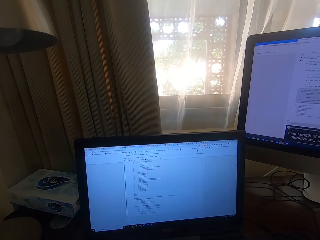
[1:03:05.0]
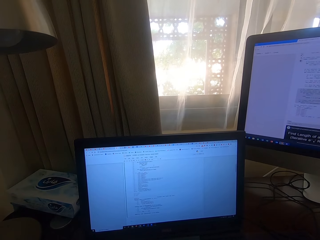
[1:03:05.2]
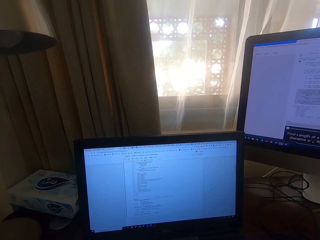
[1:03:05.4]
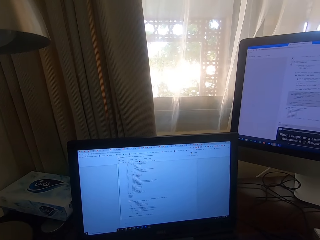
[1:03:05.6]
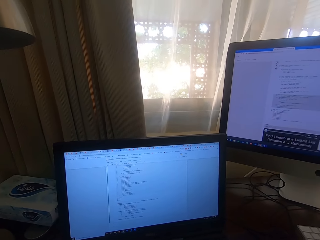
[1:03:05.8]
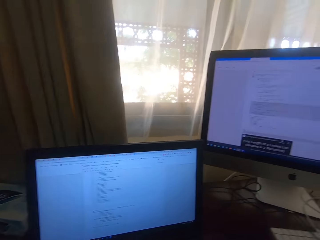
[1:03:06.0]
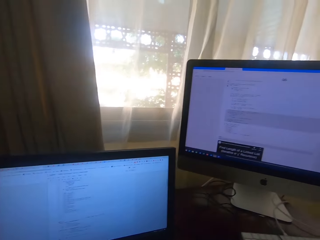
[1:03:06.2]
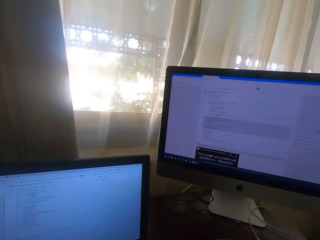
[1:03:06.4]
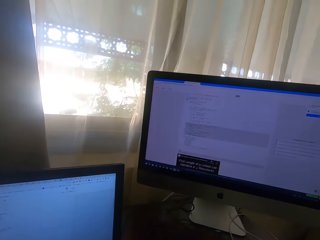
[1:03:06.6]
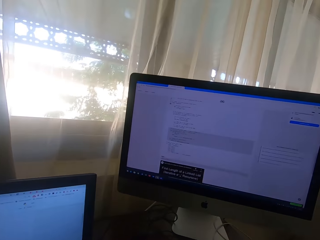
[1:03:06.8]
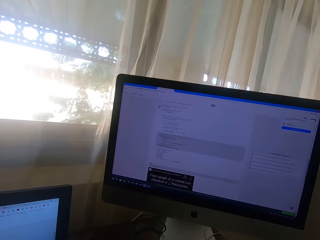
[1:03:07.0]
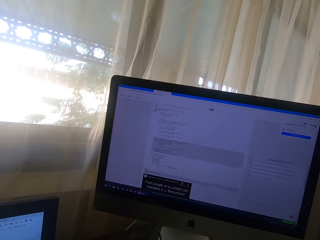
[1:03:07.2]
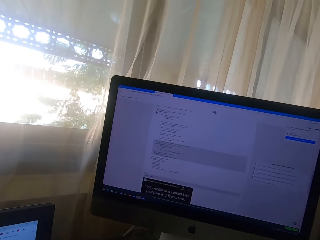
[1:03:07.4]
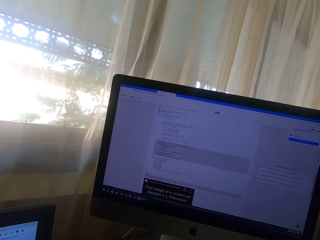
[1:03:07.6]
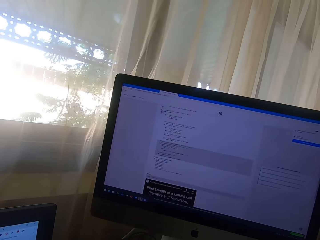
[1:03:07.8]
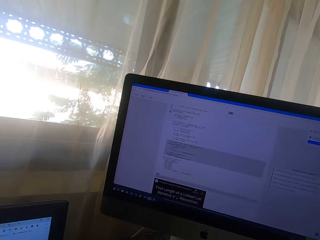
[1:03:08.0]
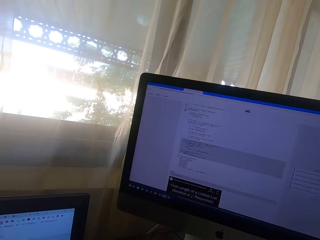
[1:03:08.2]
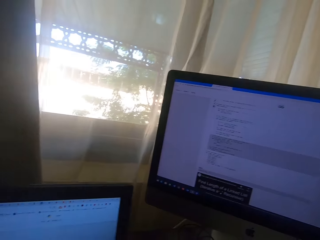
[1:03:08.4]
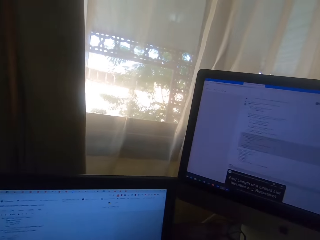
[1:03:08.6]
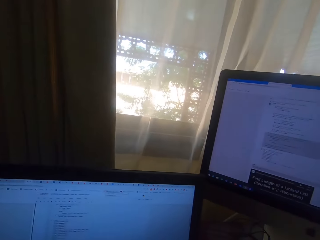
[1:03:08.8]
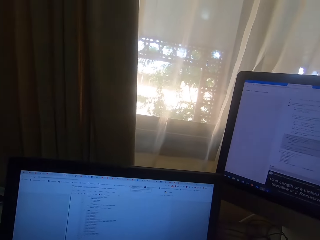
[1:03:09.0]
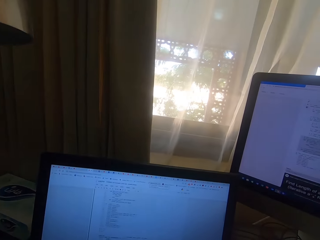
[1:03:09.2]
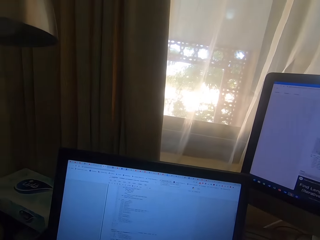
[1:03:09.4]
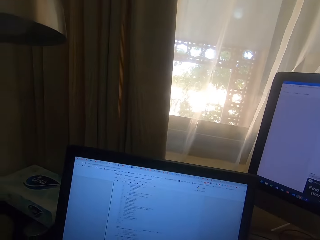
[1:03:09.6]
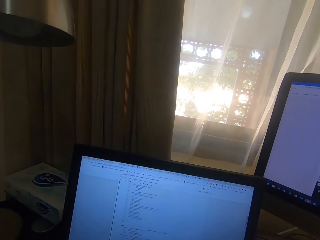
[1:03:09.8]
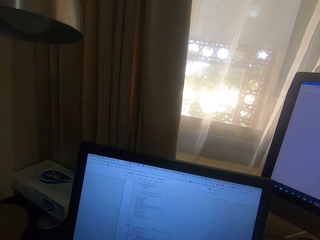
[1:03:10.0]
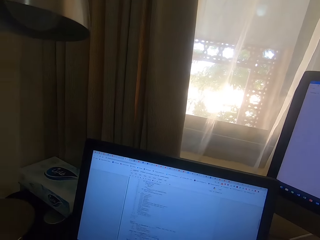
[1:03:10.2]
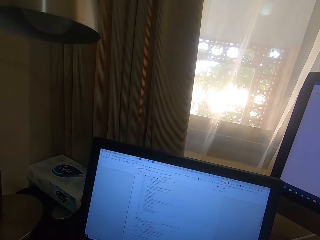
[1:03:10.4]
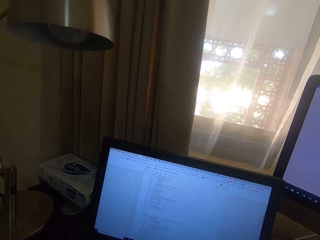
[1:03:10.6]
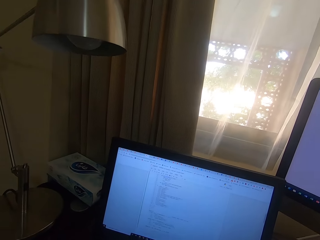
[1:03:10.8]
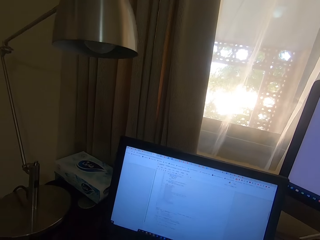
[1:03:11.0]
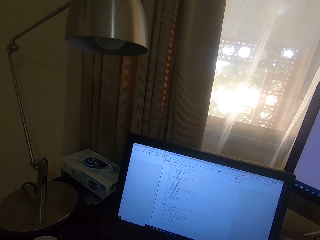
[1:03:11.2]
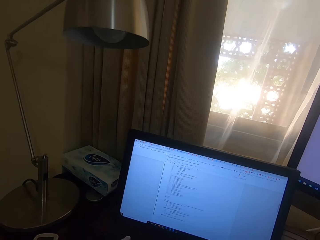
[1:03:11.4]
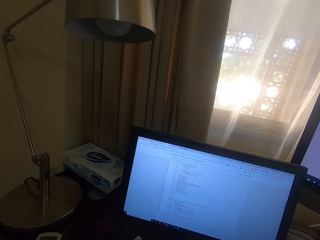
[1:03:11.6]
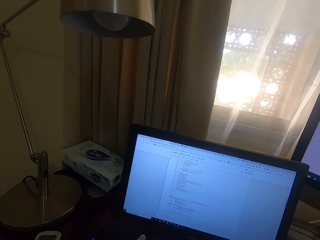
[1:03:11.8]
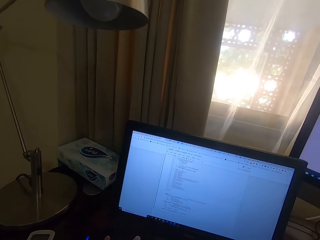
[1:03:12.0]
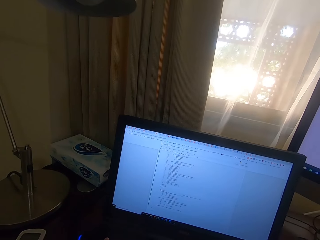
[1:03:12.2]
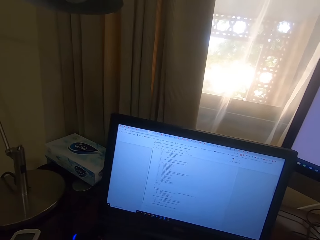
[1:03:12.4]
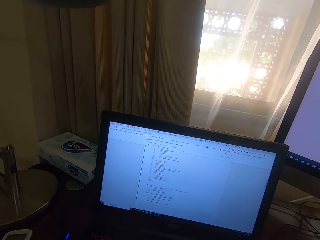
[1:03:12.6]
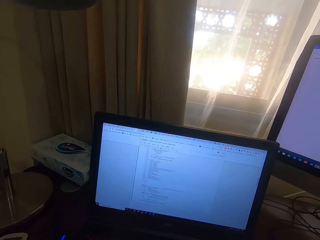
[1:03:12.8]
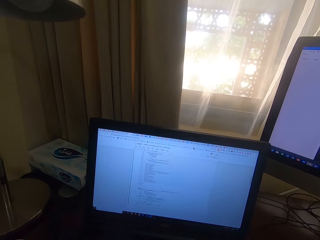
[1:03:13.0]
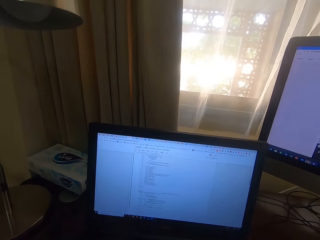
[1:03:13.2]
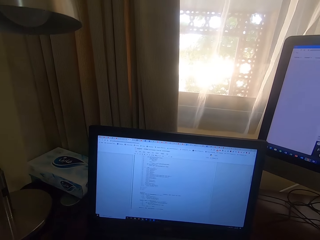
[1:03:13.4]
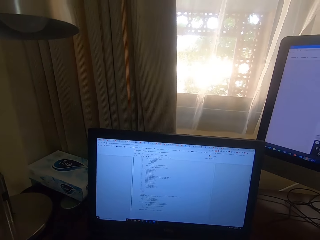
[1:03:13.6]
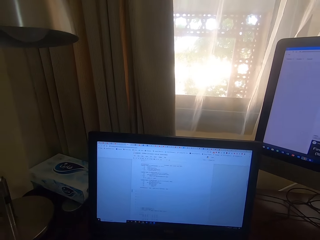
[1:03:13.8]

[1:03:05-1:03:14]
The camera wearer looks at the monitor. They look at the laptop.

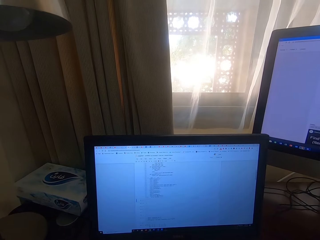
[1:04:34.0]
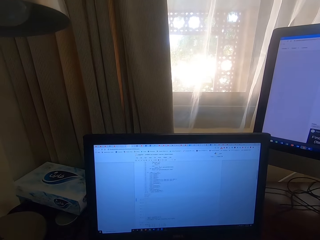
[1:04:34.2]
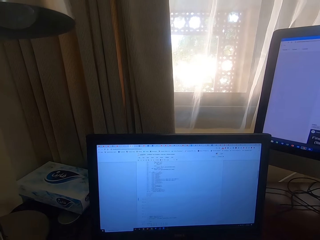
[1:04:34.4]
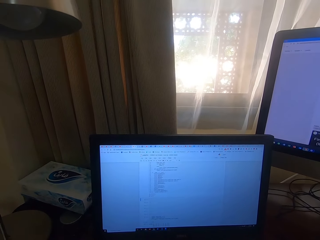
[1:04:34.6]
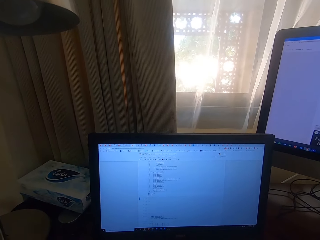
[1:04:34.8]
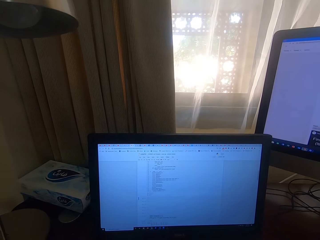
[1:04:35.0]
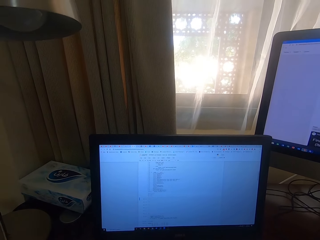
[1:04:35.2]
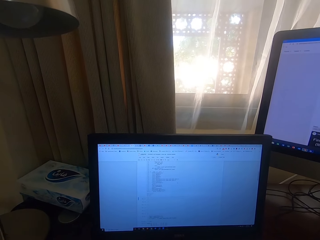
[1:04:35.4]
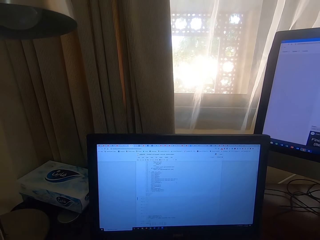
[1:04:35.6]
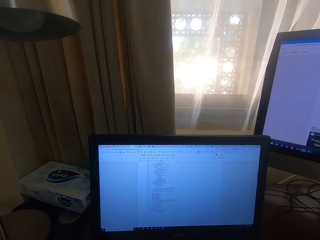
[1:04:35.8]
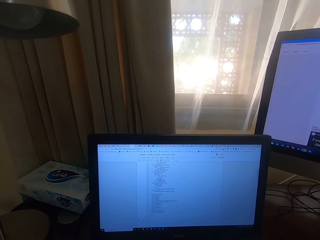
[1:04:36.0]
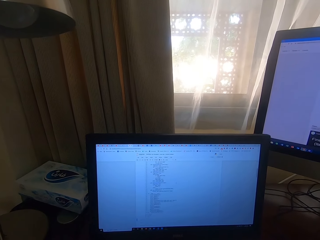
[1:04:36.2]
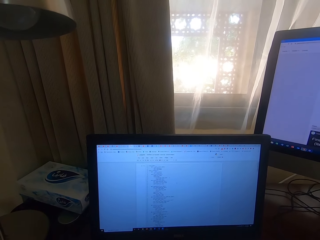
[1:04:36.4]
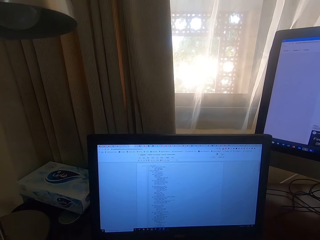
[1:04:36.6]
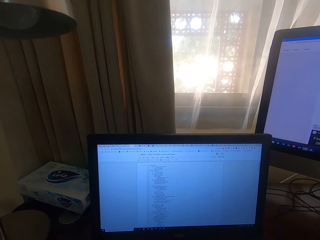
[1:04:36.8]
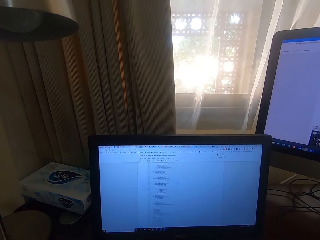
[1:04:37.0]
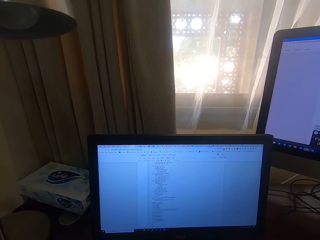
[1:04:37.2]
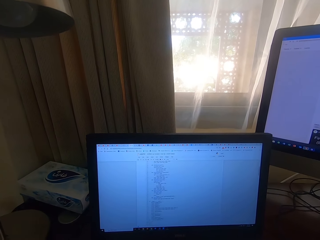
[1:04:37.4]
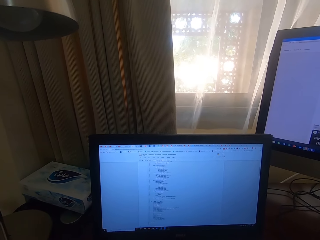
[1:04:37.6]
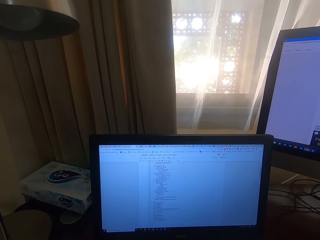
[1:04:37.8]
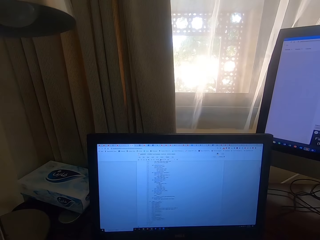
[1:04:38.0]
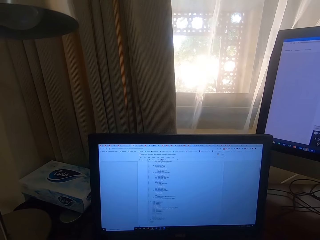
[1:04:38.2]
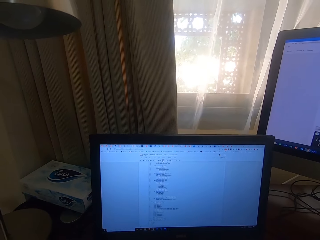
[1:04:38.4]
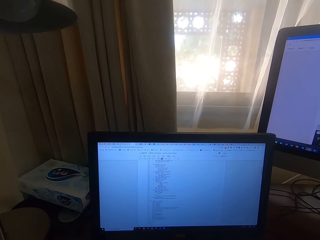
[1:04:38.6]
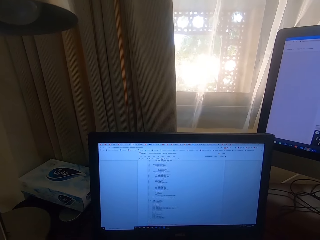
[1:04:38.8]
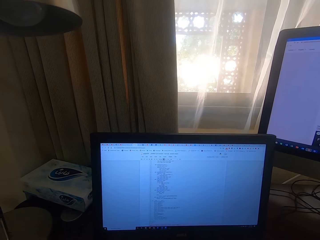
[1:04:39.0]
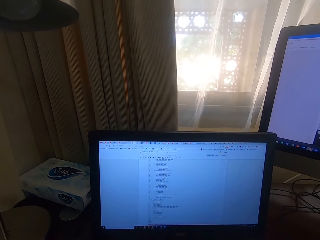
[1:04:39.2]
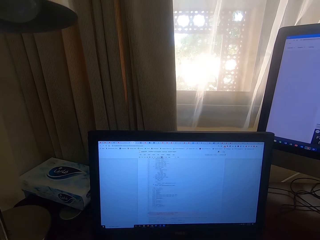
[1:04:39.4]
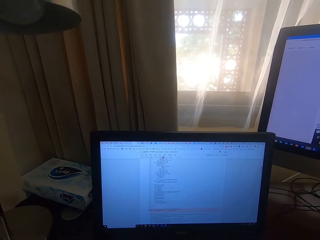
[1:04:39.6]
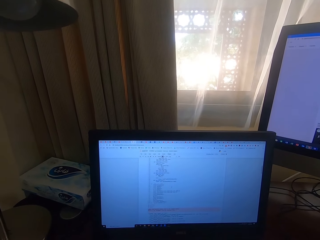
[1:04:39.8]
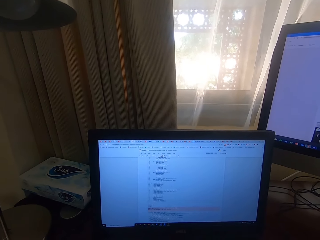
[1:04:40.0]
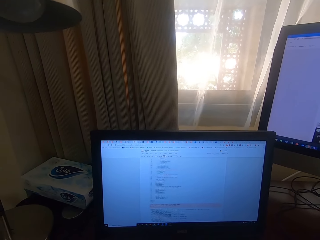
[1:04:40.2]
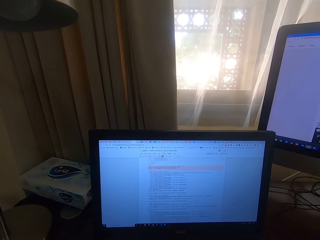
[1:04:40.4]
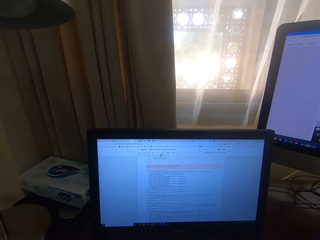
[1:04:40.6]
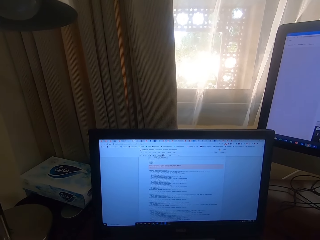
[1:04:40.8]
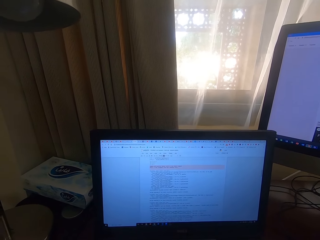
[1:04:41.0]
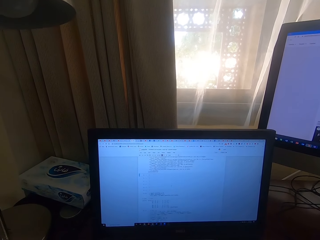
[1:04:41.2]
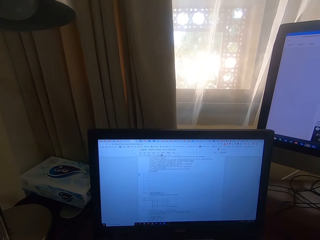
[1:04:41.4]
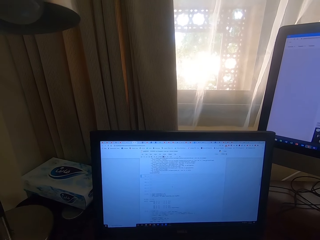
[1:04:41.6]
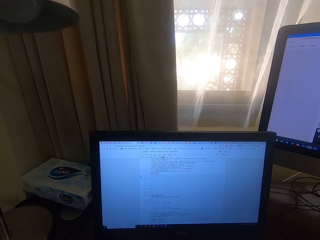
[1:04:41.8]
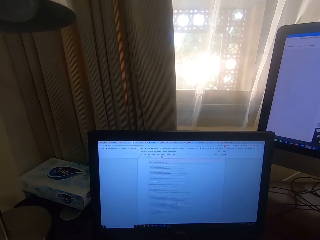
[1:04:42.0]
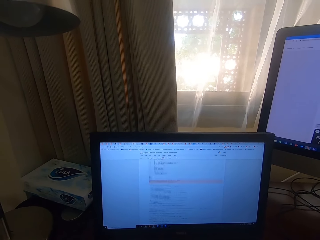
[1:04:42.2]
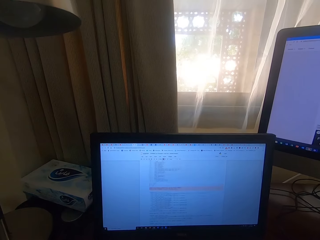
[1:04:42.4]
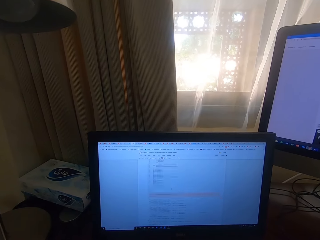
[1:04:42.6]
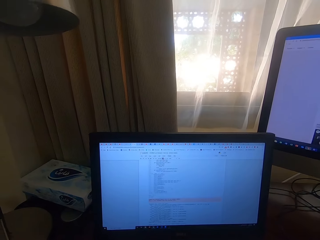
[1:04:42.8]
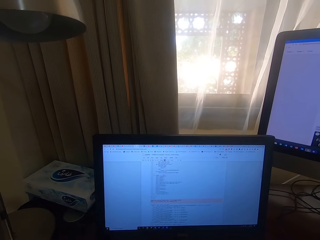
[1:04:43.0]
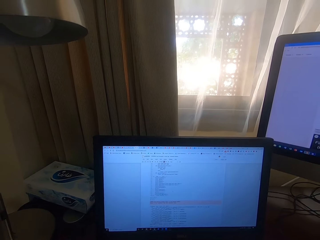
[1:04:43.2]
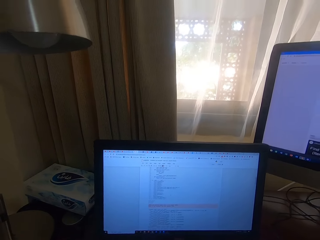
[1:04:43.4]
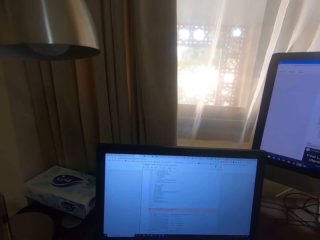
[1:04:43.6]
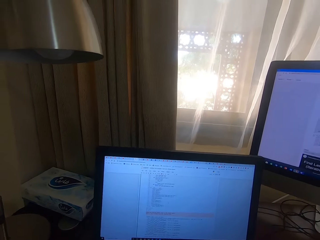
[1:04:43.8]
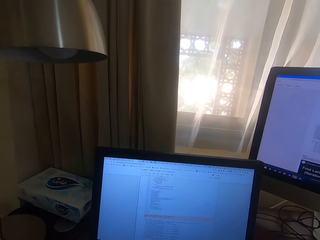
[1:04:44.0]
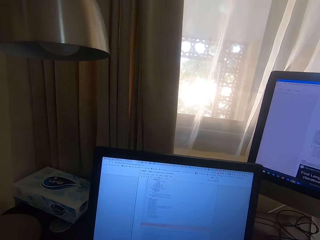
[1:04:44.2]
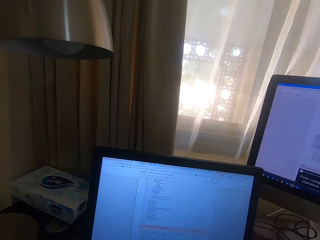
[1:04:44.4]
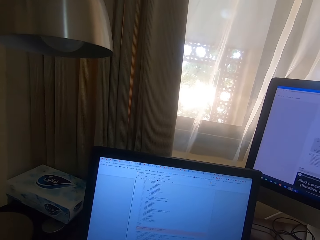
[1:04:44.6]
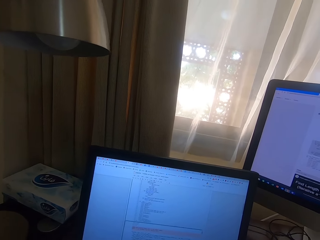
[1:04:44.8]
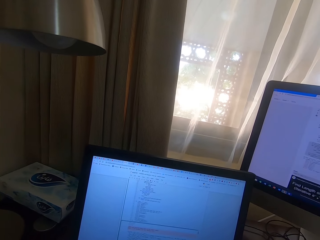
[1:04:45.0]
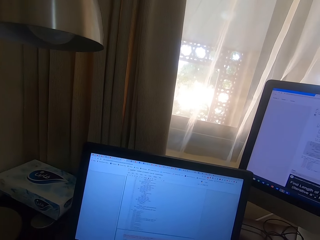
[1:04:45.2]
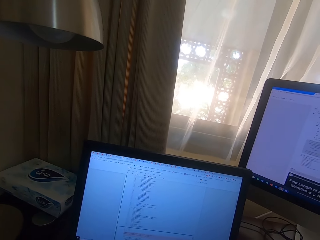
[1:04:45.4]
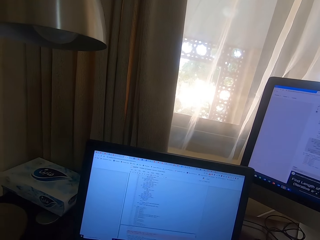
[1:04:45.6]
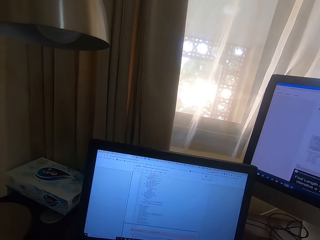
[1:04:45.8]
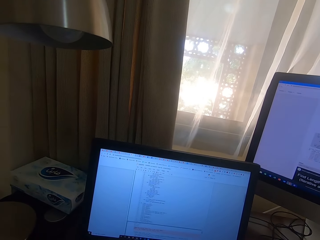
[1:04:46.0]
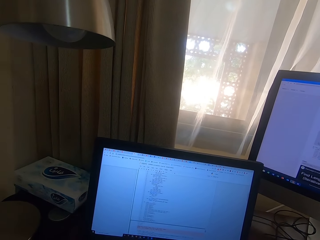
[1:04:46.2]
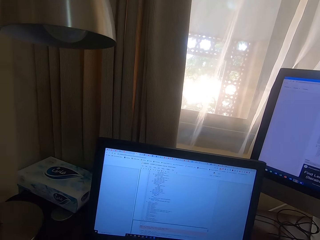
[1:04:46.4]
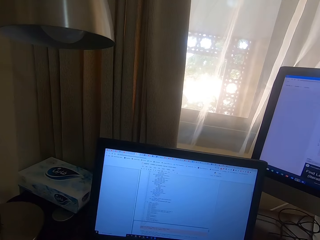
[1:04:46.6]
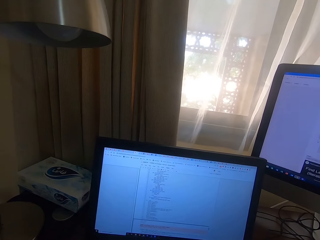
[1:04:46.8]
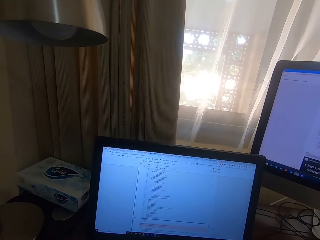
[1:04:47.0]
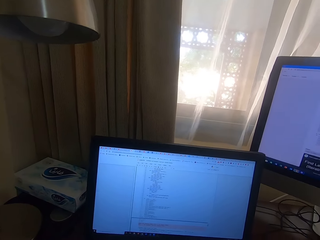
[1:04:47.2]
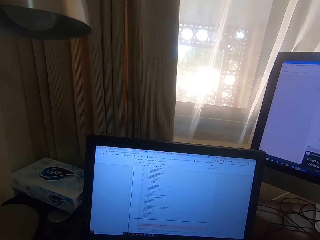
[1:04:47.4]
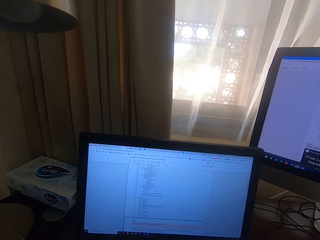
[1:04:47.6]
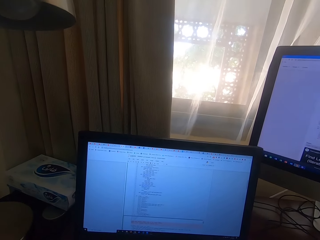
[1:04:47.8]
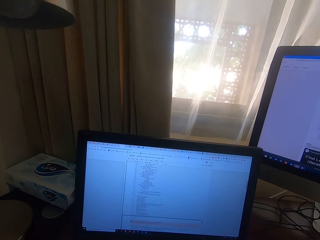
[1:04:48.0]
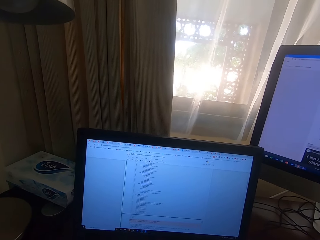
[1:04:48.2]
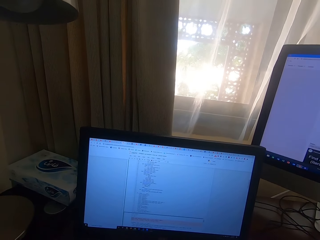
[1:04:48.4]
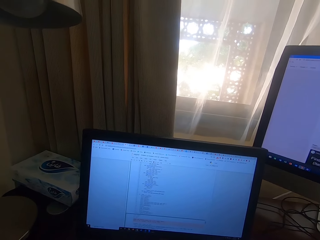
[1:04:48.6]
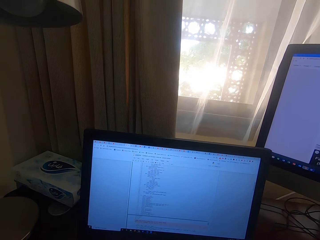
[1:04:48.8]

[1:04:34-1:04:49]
The camera wearer scrolls through the laptop. They look at the laptop.
